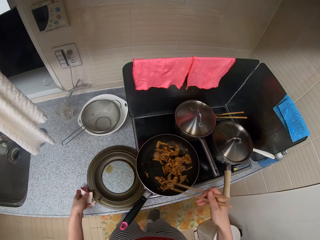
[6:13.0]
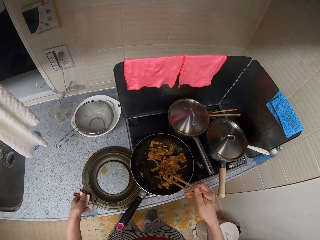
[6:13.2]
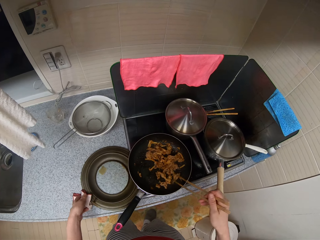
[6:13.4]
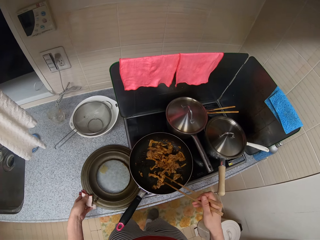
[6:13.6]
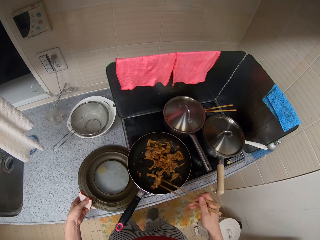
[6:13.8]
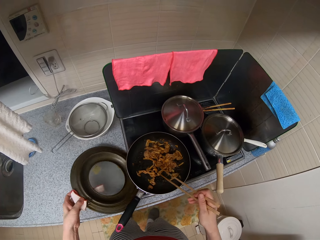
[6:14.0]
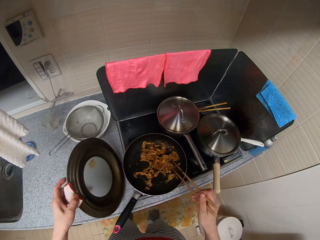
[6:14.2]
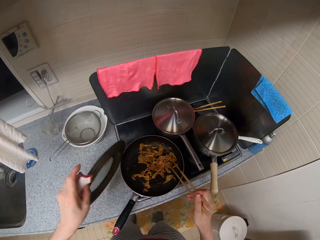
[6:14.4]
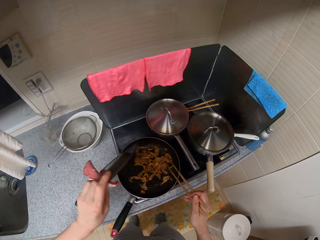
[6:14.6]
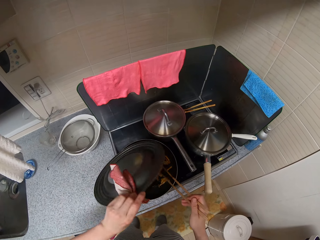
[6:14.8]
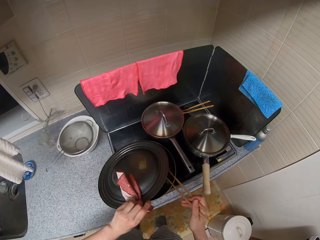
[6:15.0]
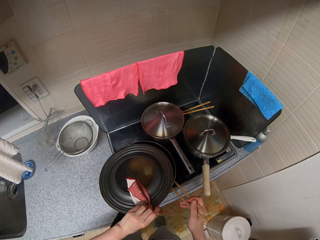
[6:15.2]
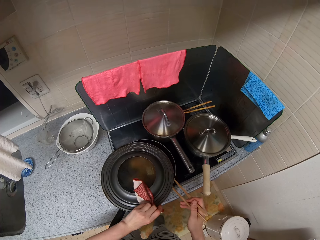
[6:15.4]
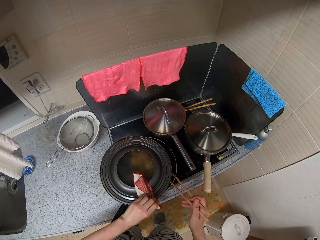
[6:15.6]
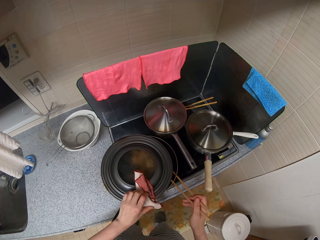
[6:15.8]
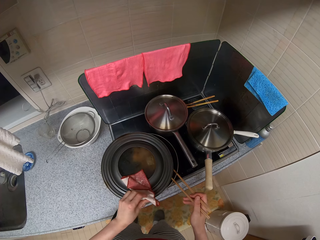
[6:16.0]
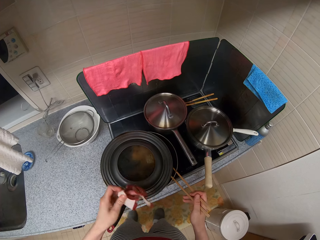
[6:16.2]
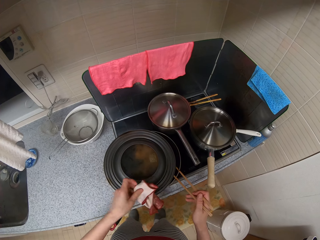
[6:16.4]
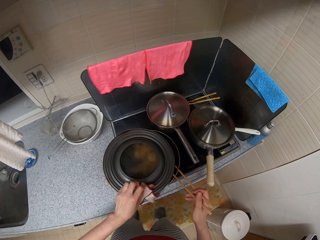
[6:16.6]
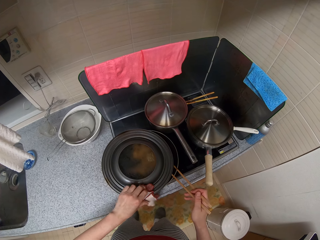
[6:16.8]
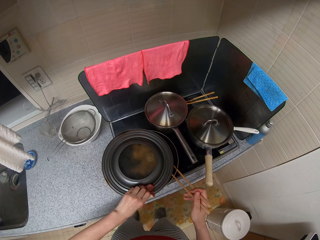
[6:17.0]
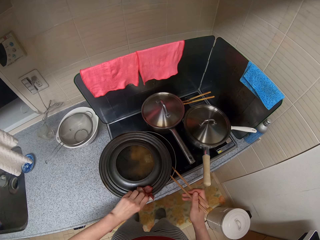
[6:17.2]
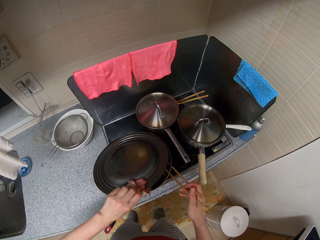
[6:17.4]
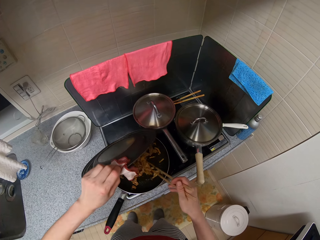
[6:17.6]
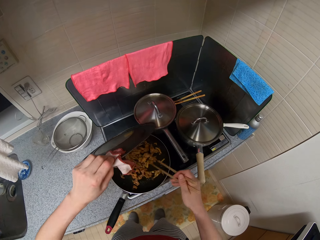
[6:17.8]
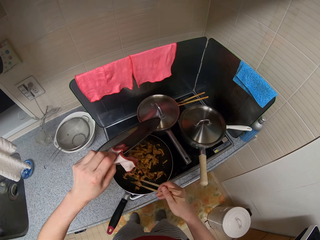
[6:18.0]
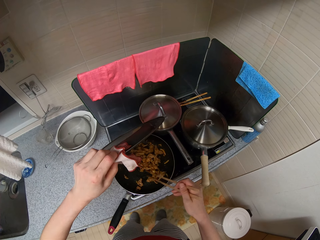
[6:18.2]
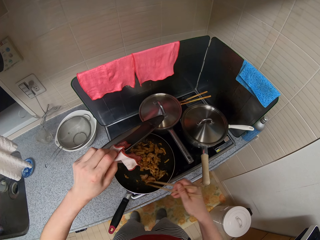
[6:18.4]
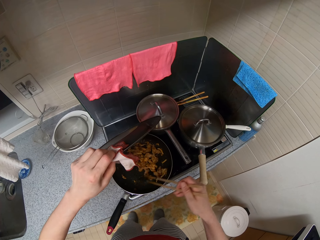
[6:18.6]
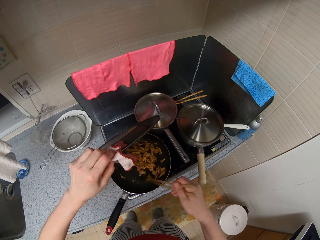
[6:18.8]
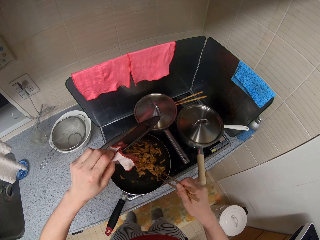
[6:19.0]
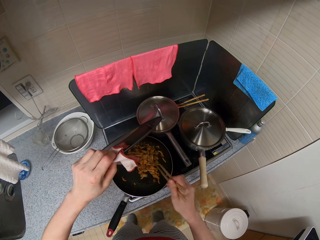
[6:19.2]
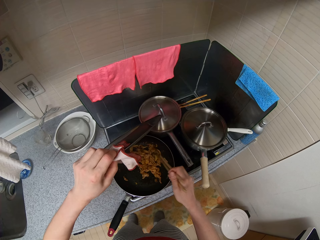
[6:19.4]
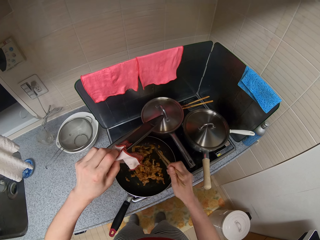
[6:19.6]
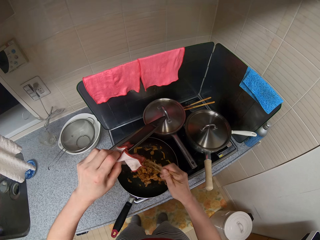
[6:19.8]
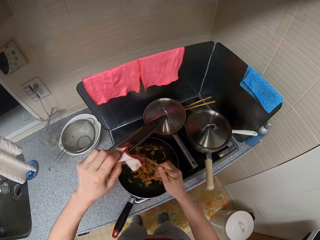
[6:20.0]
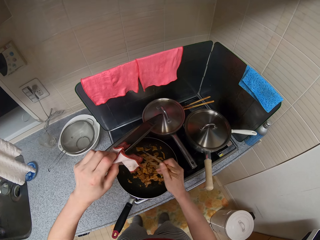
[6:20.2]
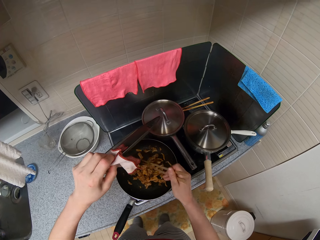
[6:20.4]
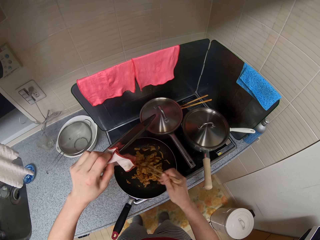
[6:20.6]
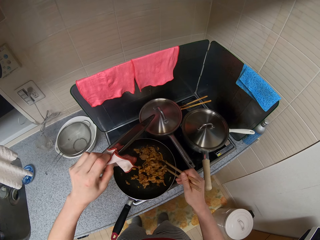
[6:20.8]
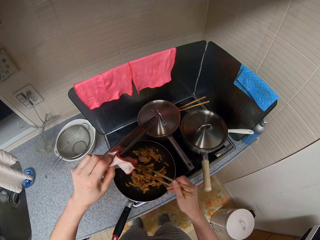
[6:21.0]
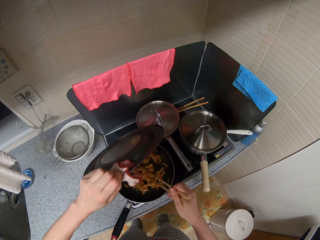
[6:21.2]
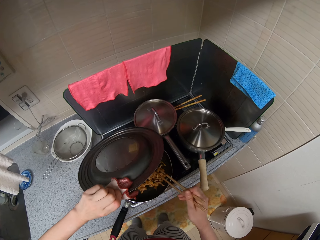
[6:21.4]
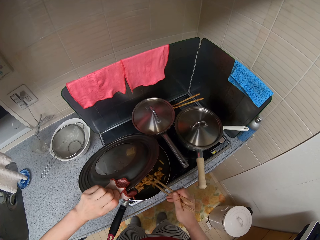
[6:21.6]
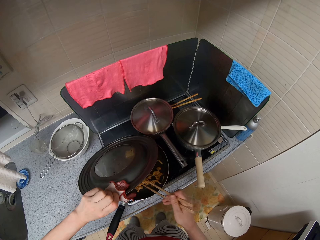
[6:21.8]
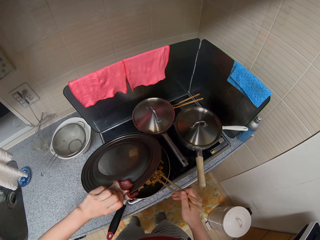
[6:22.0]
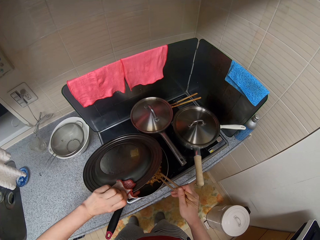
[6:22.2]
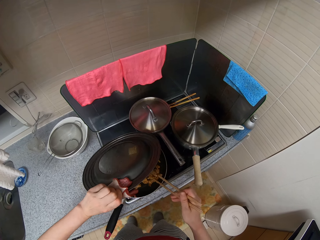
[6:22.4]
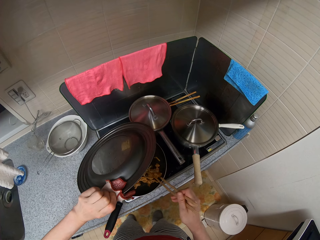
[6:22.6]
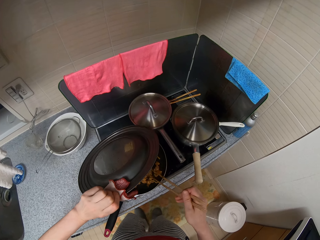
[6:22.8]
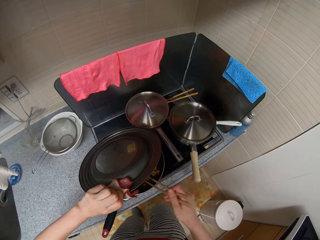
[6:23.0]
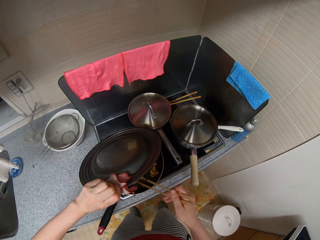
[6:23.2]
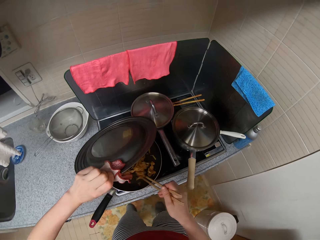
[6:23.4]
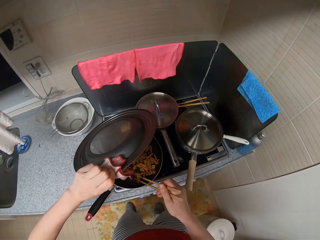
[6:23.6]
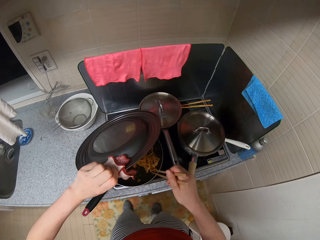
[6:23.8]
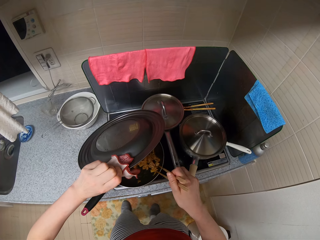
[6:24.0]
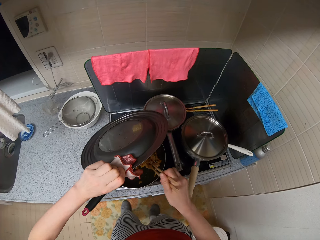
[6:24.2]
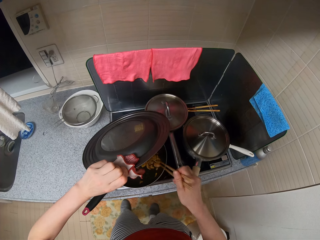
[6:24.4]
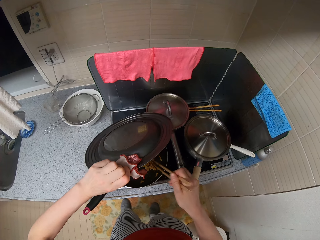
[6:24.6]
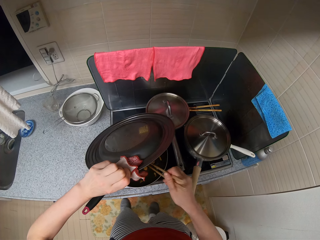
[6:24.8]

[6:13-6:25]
The camera wearer carries the cover of the fry pan together with the small napkin from the kitchen slab. They cover the fry pan with its cover. They move the small napkin on the cover of the fry pan briefly. They open the cover of the fry pan. They resume moving the scrambled eggs with chopsticks.

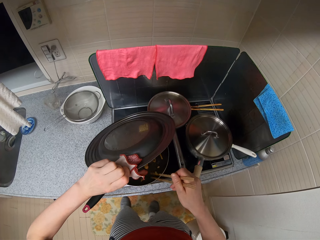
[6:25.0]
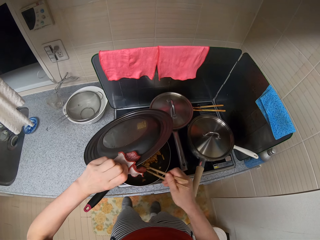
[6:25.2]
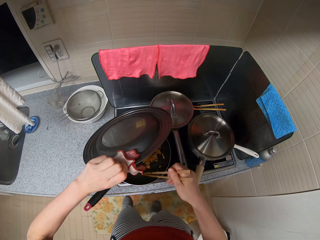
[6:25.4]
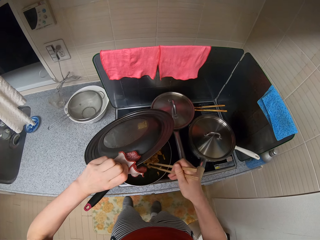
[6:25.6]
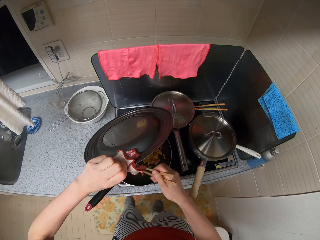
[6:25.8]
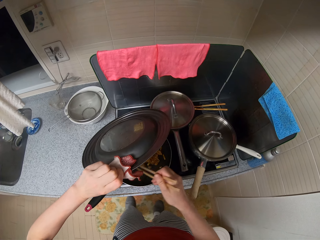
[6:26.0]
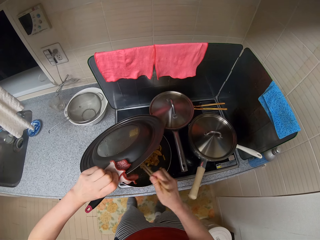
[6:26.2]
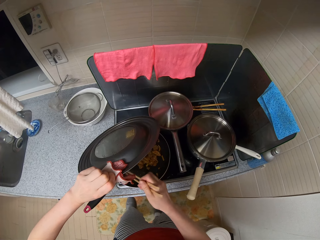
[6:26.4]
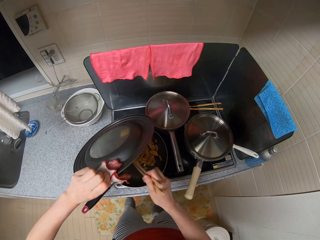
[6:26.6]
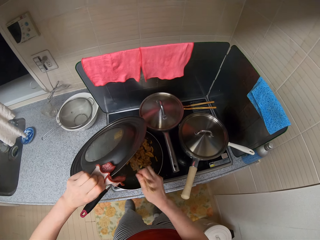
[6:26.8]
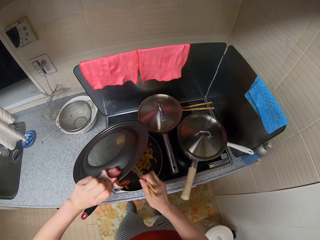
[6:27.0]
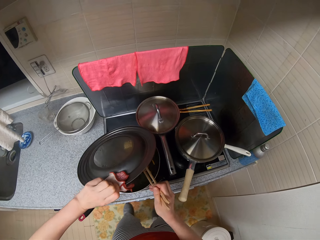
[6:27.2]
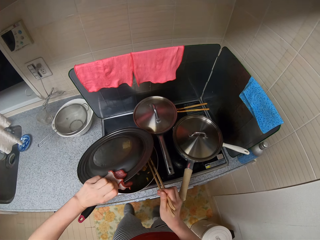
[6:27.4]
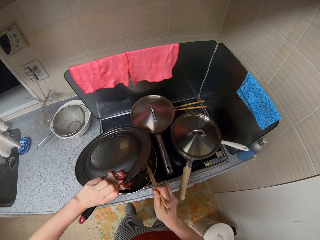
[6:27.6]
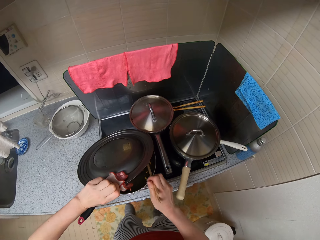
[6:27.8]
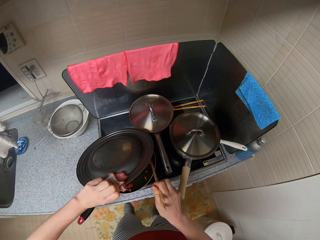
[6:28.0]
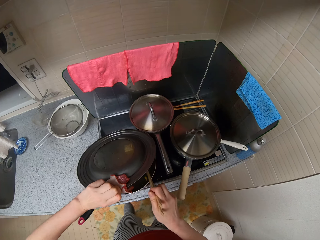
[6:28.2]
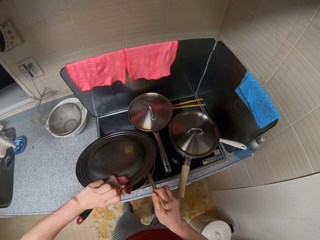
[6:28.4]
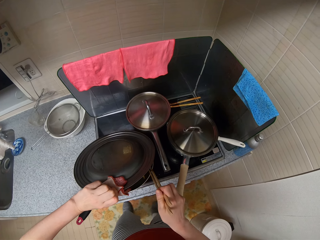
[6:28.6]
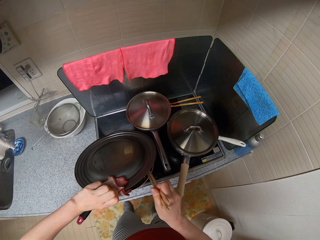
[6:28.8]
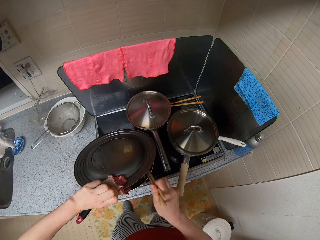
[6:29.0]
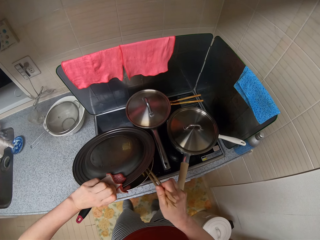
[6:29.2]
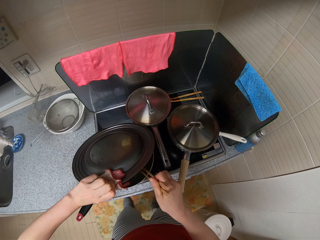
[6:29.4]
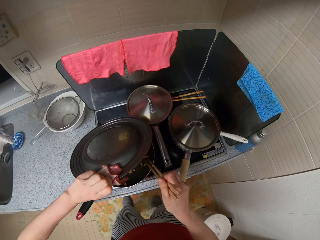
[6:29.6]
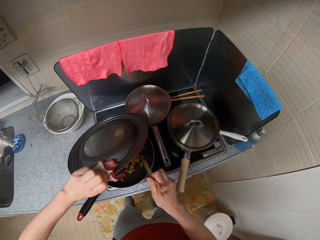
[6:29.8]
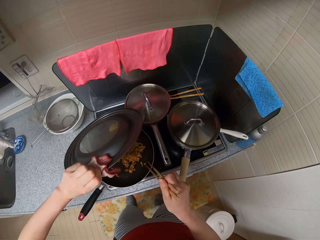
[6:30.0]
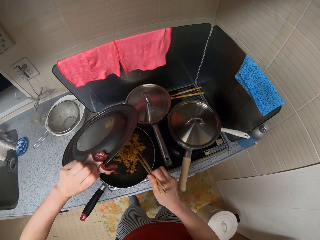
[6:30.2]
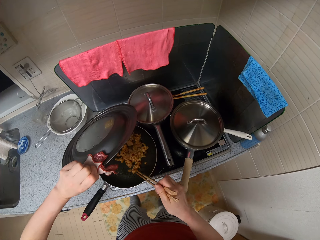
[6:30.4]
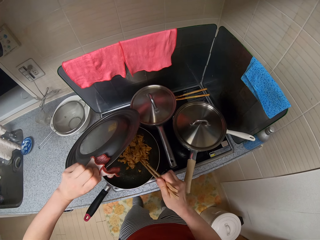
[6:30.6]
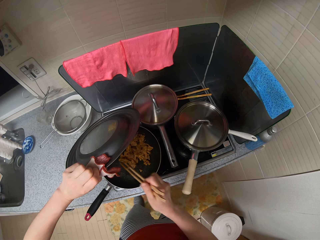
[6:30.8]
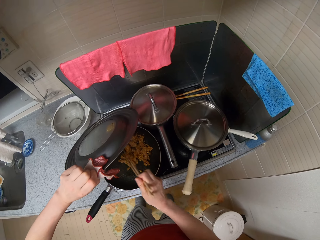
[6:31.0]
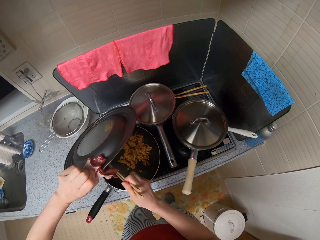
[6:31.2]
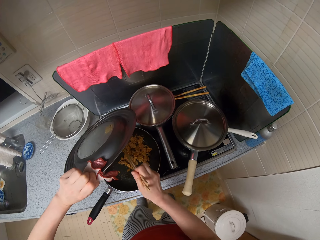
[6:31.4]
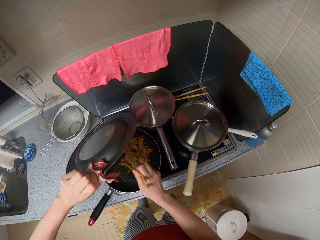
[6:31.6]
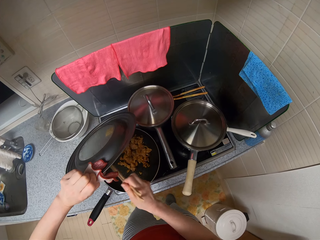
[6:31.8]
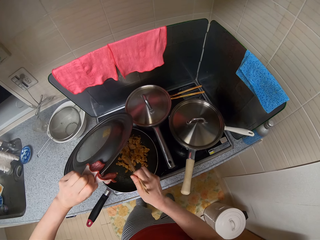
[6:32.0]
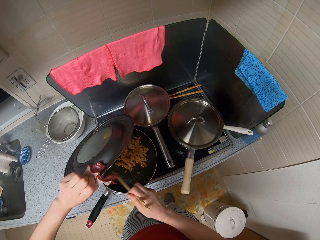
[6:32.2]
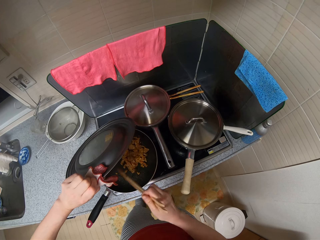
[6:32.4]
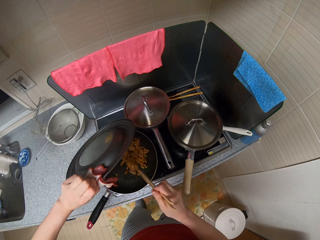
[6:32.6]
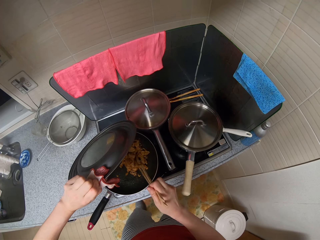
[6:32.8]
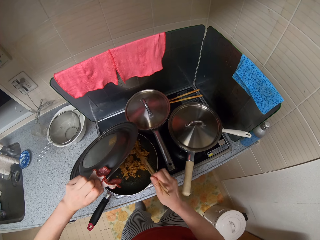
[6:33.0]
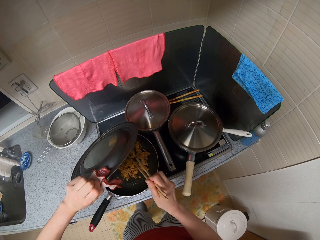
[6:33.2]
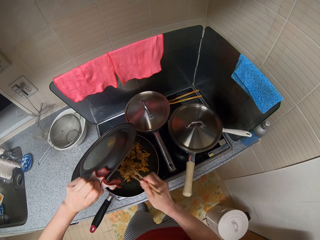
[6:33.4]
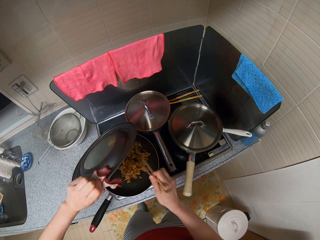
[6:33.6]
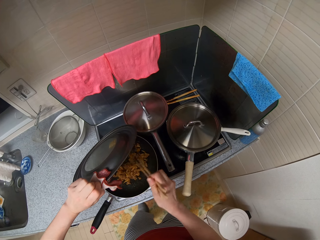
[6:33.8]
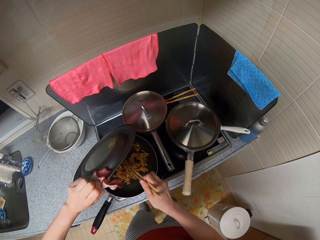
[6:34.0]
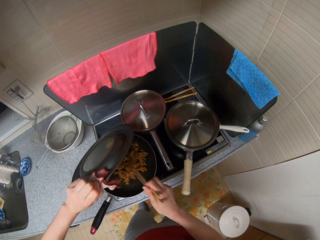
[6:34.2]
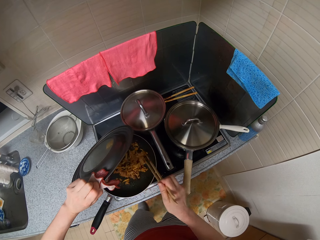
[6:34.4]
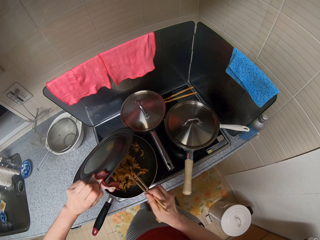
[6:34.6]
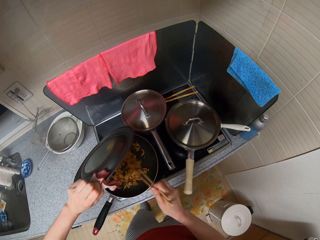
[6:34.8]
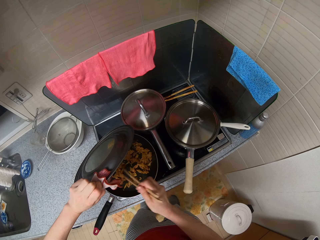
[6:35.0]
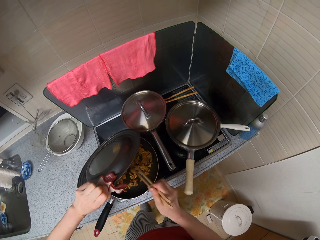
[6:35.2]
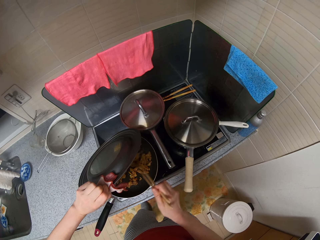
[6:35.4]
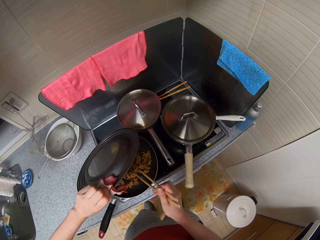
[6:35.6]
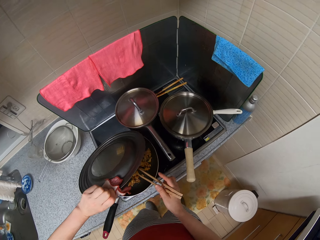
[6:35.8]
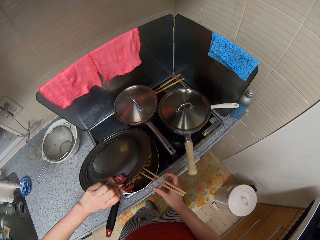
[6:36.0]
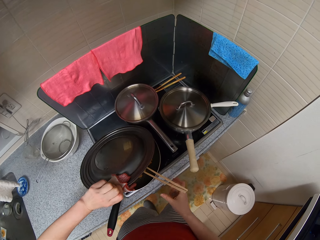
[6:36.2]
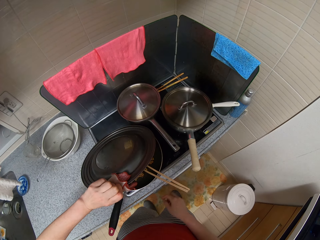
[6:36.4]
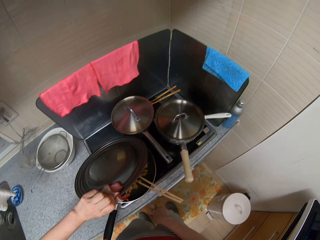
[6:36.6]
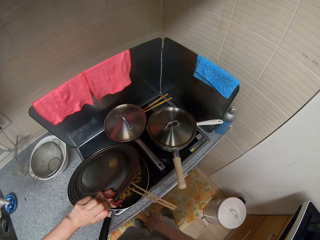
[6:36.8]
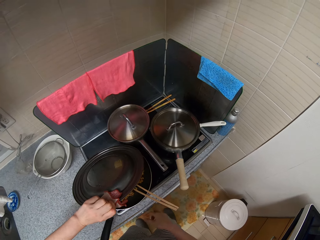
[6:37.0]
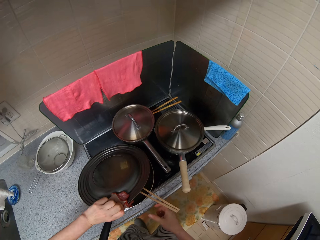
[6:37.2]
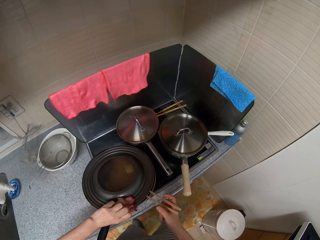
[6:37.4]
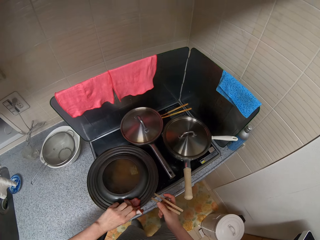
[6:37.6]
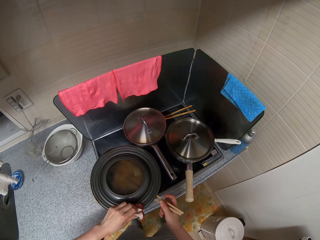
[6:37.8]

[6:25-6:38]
The camera wearer drops the chopsticks in the fry pan. They set the regulator of the cooker.
